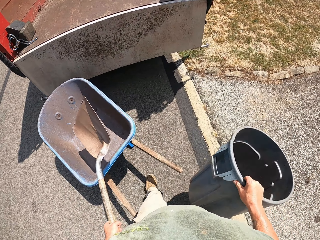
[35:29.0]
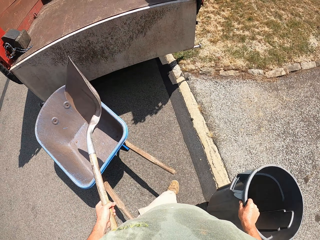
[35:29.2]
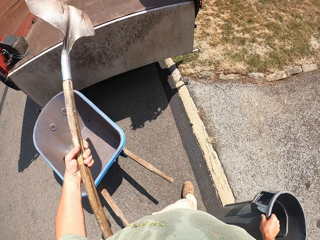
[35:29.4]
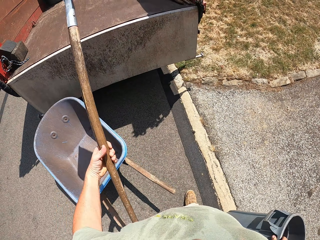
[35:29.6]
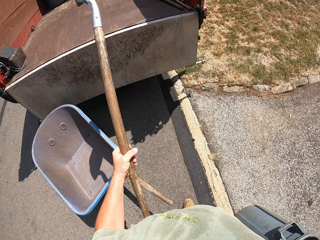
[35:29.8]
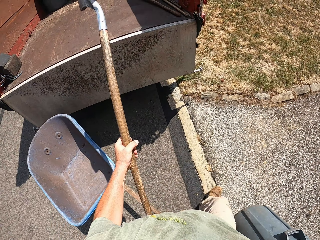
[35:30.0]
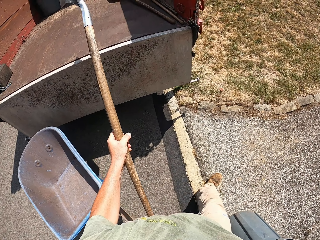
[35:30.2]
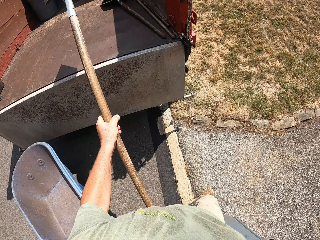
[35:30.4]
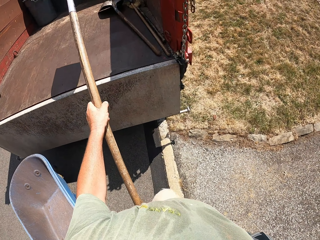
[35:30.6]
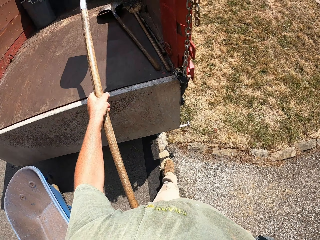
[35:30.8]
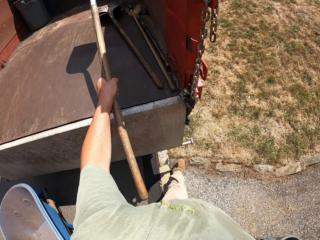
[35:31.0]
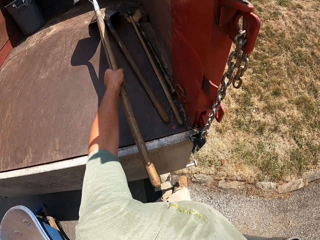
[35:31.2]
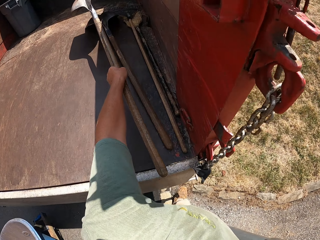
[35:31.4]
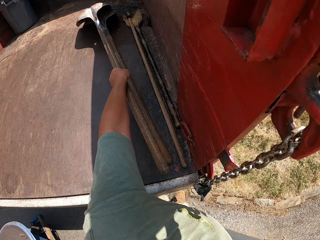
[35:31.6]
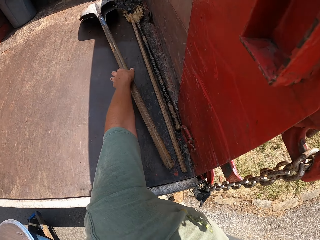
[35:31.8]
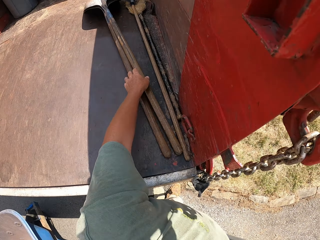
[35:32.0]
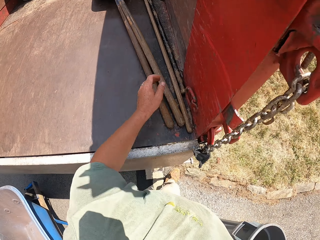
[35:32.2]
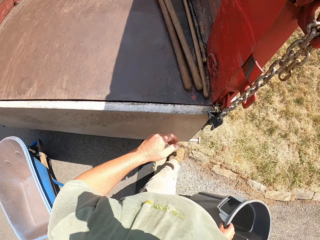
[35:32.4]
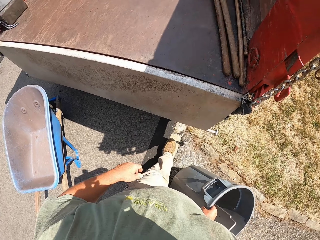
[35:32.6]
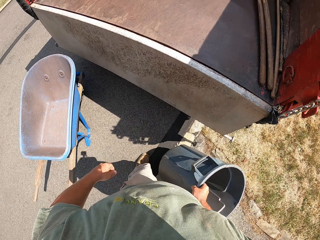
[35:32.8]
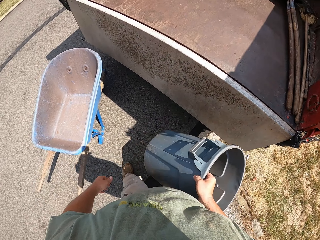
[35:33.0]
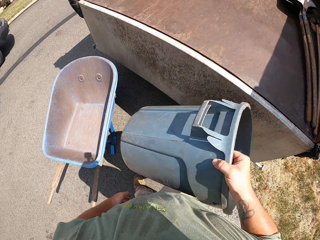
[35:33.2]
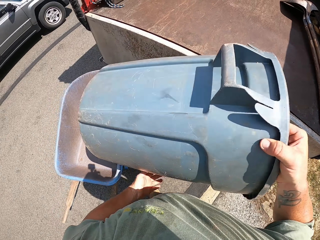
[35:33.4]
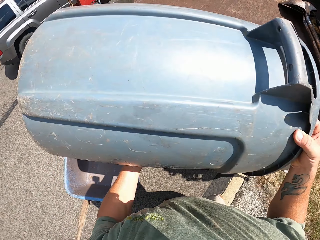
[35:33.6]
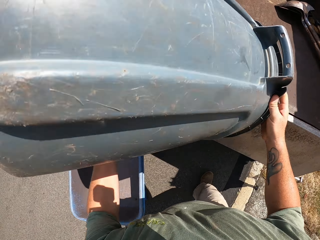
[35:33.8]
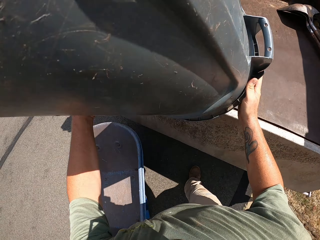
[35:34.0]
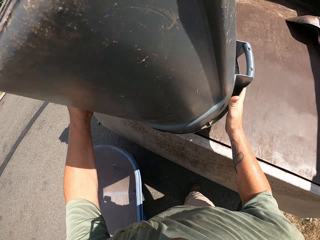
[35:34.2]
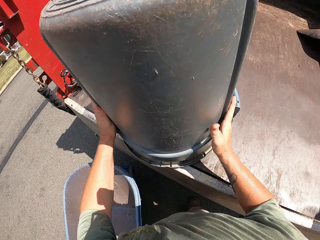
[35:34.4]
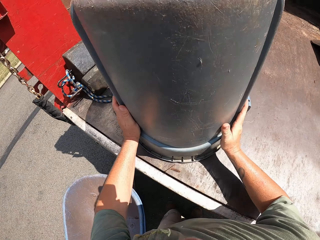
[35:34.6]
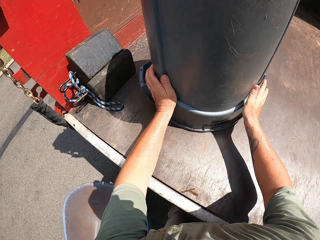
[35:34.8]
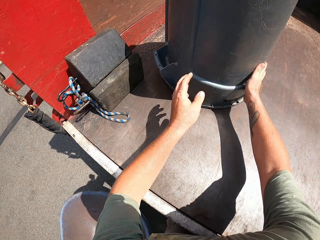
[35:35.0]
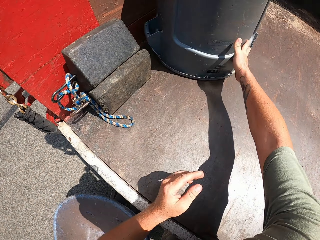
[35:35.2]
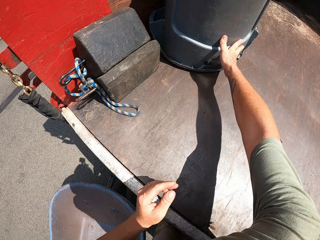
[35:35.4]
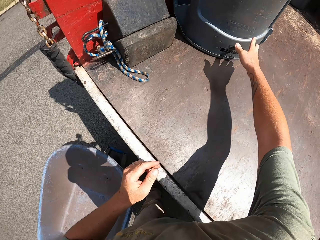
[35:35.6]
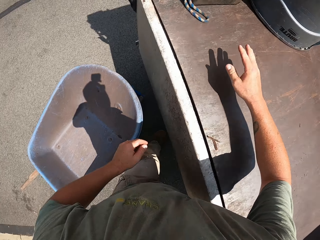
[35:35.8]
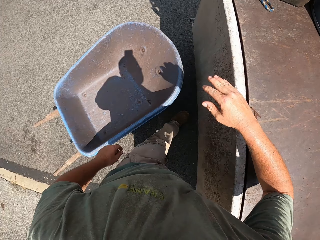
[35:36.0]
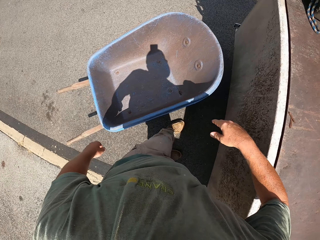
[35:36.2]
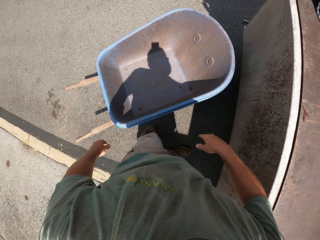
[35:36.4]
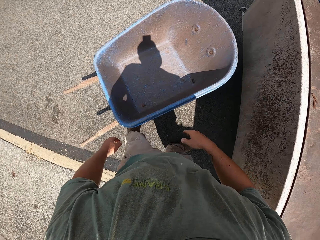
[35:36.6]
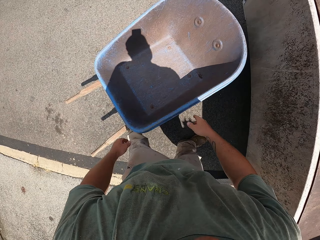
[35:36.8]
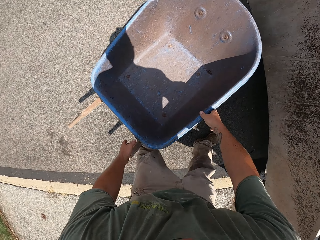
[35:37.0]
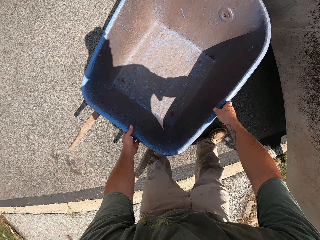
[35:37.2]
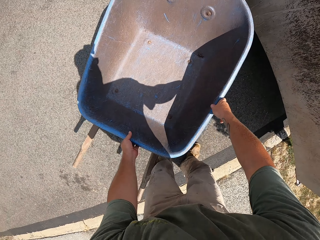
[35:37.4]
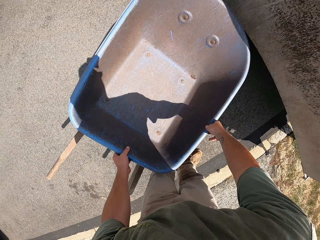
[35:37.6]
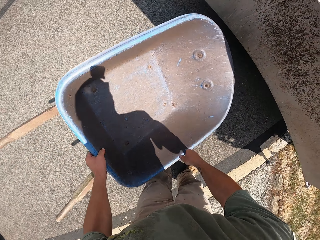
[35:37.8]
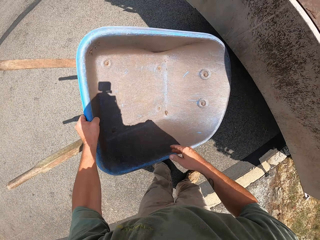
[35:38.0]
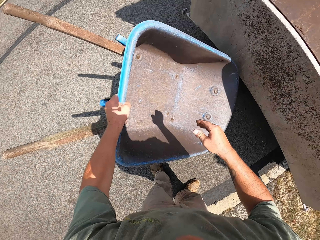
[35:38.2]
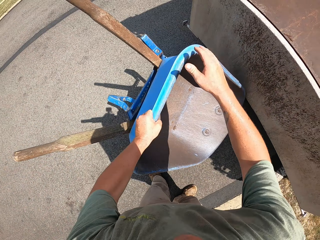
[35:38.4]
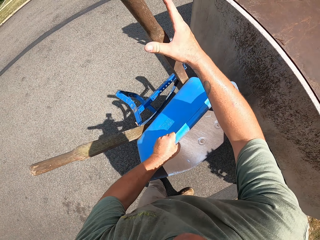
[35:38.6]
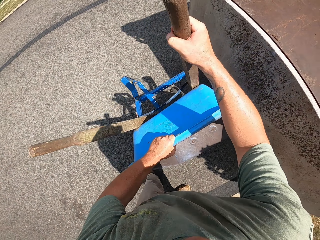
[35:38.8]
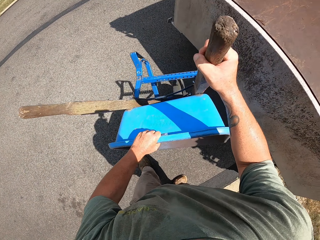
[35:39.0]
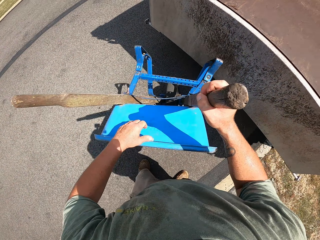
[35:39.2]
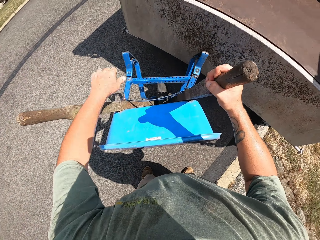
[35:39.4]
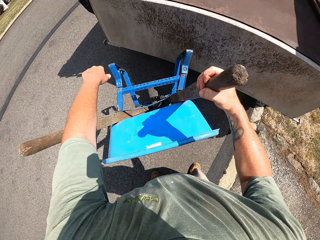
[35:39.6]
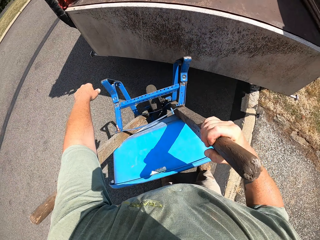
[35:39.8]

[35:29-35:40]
The camera wearer puts the shovel inside the back of the vehicle. They put the bin inside the back of the vehicle.

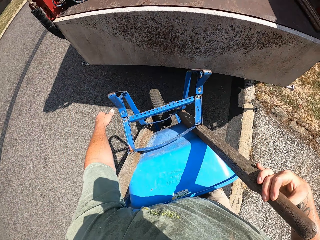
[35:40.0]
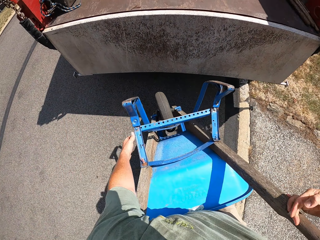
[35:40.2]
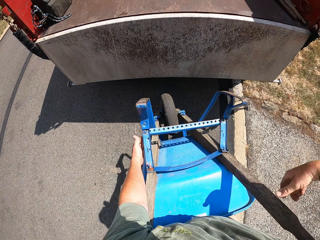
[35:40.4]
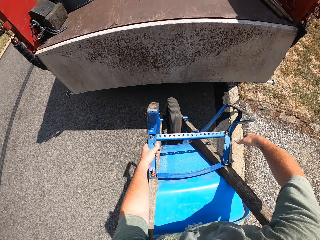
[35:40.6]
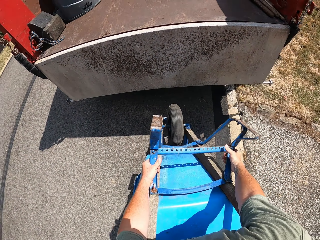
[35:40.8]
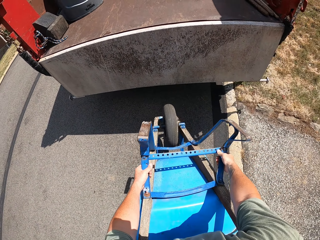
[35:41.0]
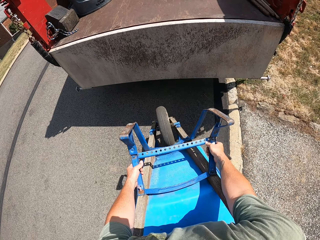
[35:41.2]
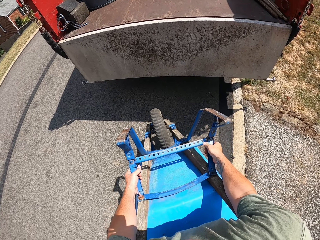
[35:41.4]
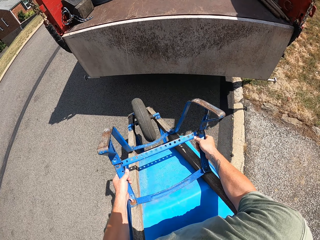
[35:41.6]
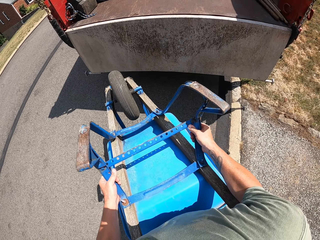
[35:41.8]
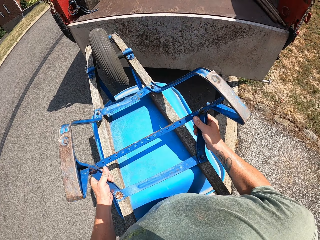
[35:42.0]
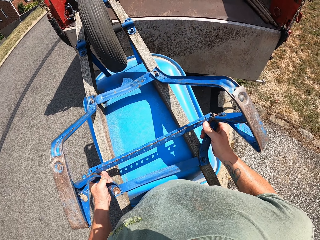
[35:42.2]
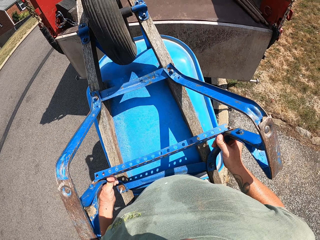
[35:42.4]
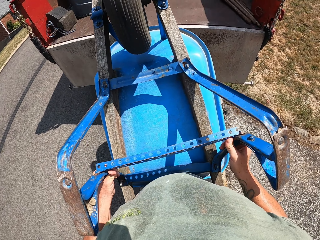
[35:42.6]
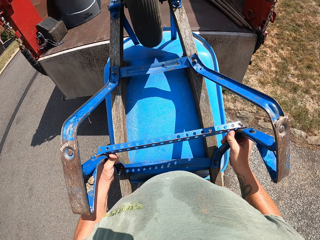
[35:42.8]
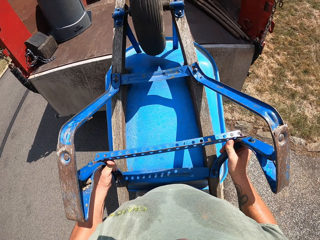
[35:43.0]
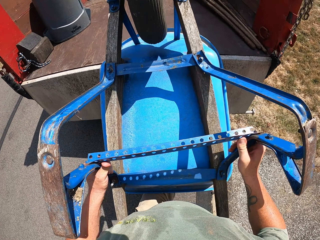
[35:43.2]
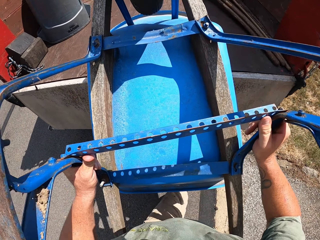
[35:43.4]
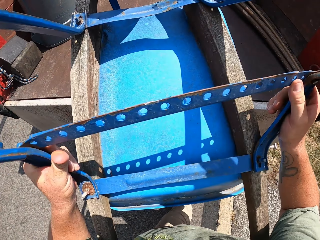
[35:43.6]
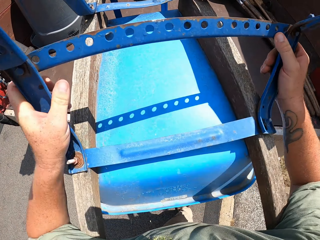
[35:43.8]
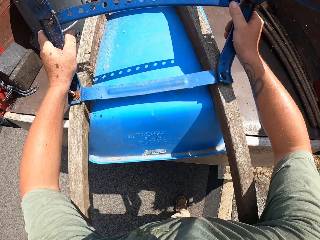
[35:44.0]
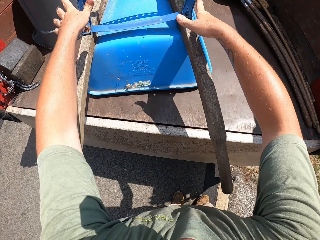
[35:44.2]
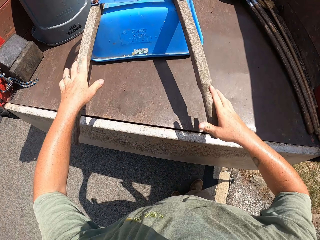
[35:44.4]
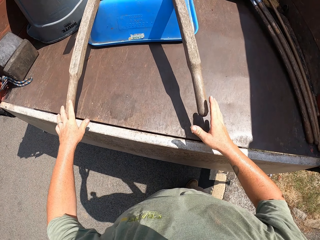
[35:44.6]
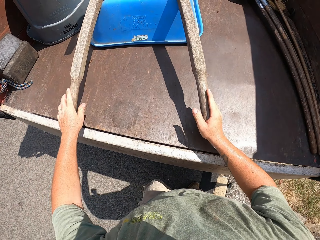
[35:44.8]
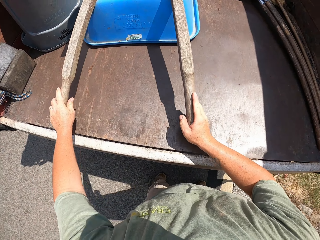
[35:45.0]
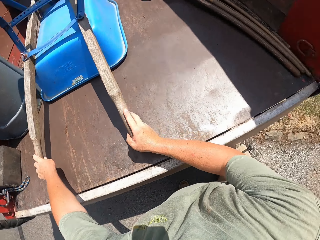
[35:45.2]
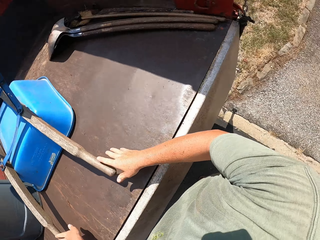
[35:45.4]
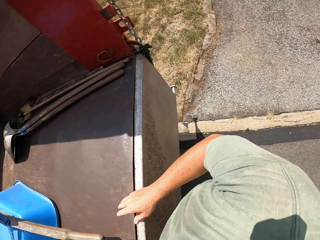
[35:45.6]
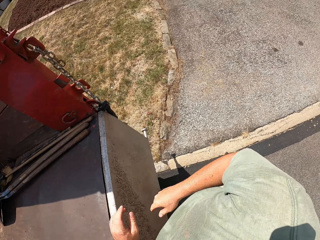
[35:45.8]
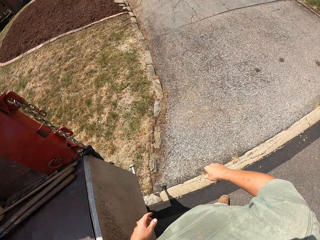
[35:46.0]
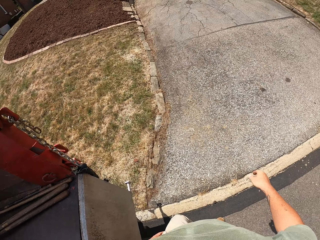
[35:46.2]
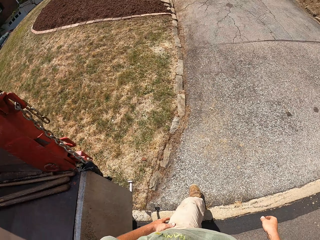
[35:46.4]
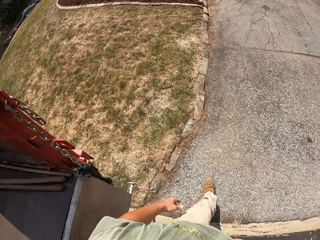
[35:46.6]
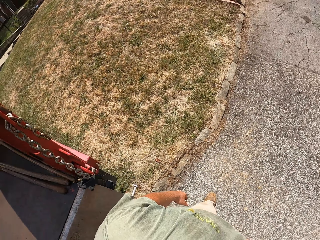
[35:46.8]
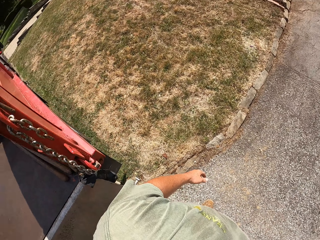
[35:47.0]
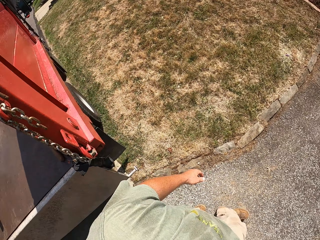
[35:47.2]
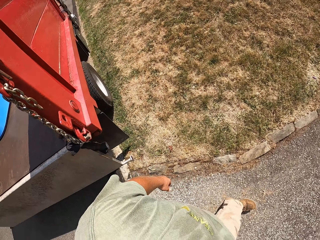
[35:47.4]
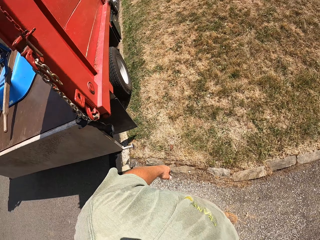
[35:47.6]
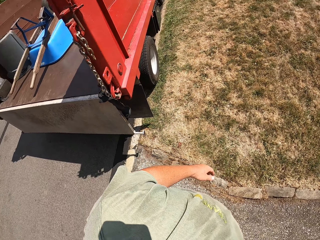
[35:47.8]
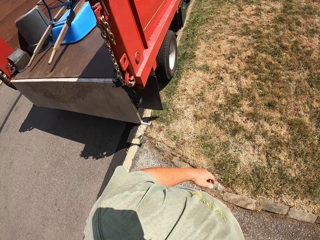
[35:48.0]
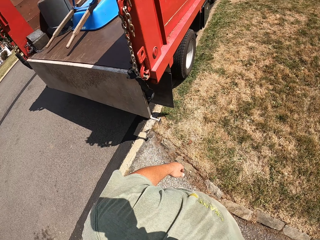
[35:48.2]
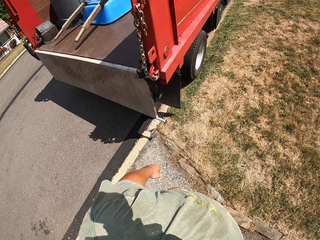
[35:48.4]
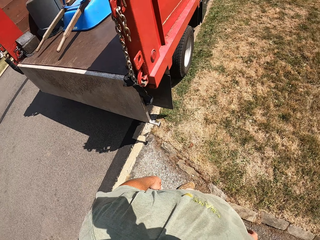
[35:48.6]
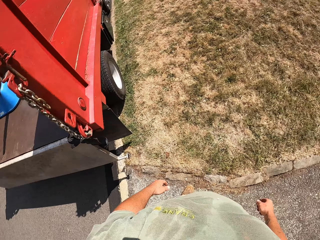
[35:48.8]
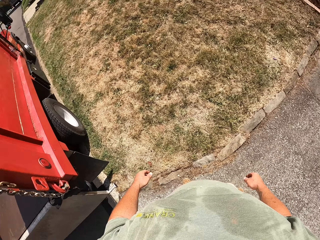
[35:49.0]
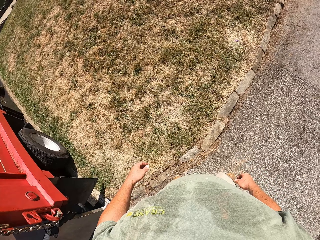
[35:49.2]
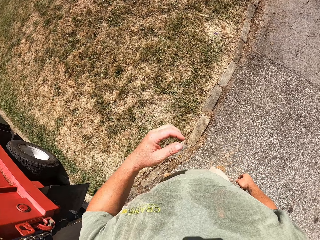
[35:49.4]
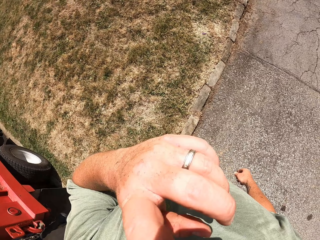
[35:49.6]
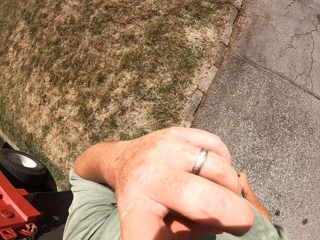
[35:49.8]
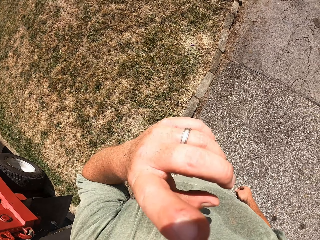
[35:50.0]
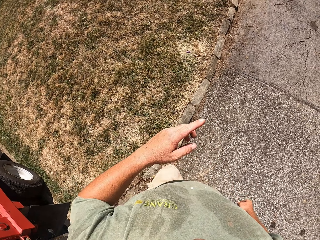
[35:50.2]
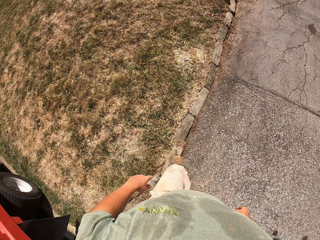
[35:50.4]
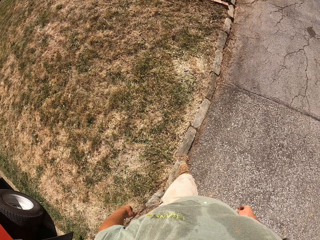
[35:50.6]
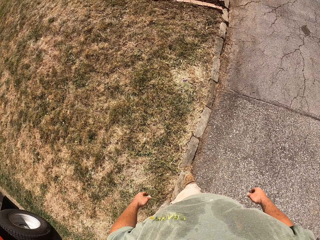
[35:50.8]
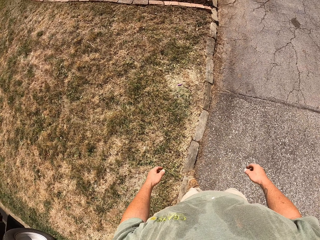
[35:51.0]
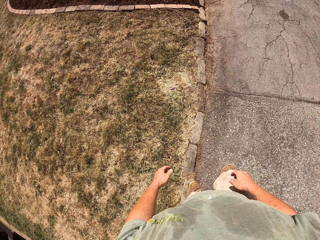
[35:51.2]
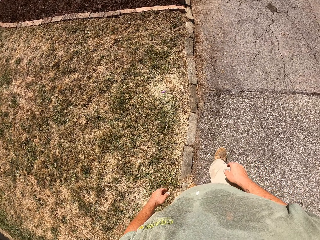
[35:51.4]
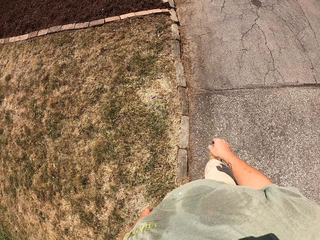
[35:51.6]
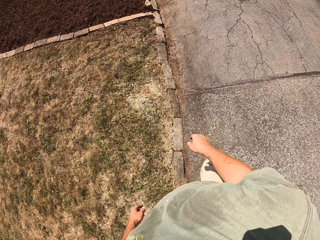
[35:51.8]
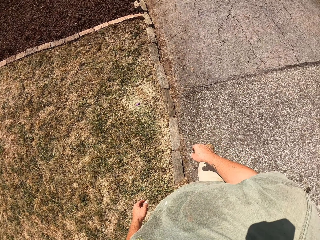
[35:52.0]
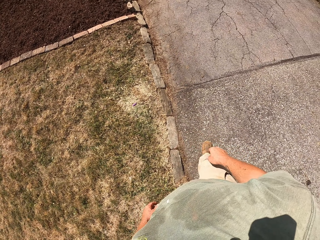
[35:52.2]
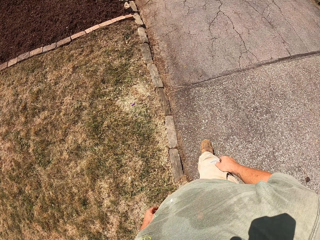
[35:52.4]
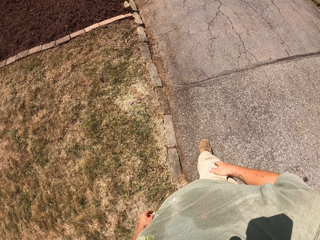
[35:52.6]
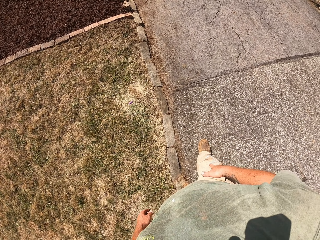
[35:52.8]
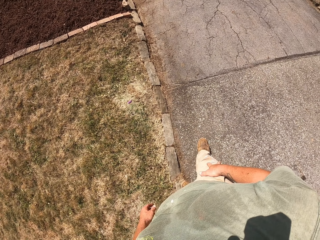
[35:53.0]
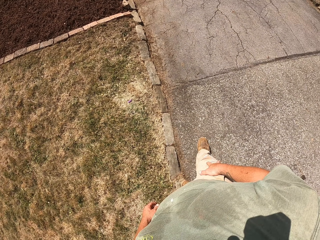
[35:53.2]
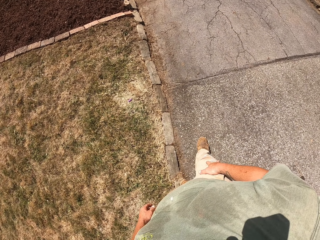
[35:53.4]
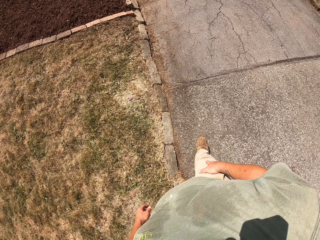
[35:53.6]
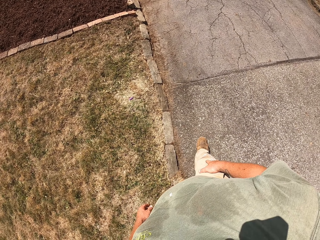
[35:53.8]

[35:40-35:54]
The camera wearer puts the wheelbarrow inside the back of the vehicle.
